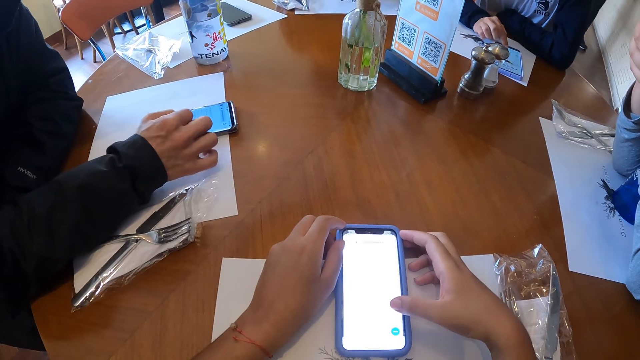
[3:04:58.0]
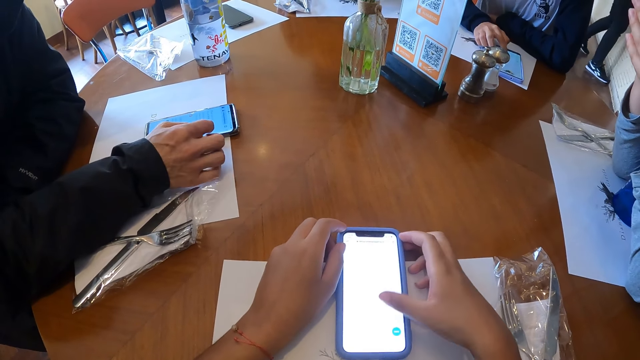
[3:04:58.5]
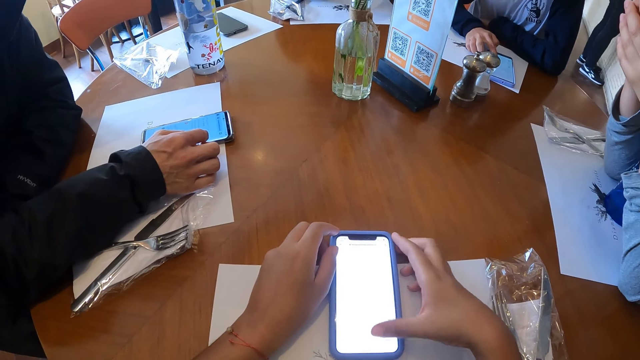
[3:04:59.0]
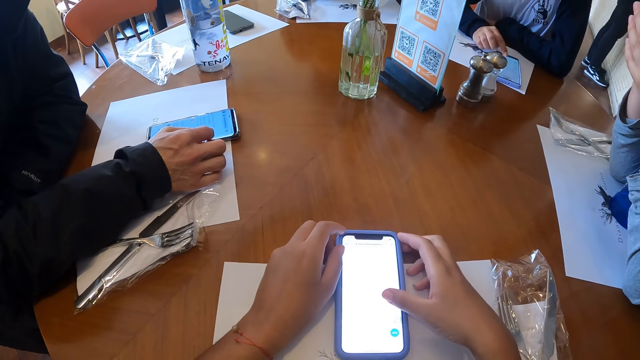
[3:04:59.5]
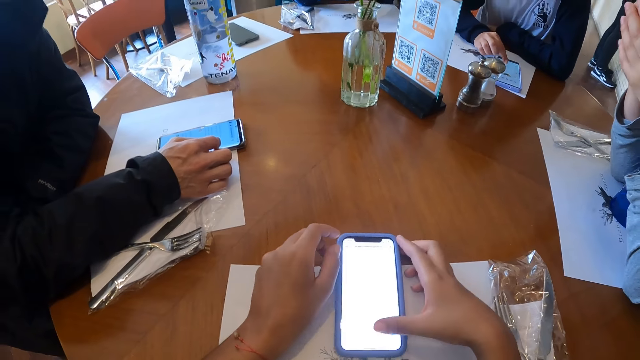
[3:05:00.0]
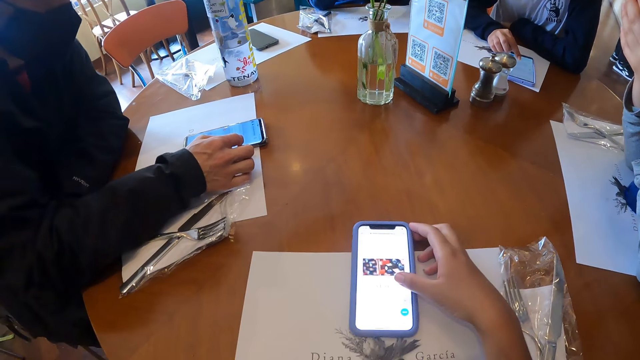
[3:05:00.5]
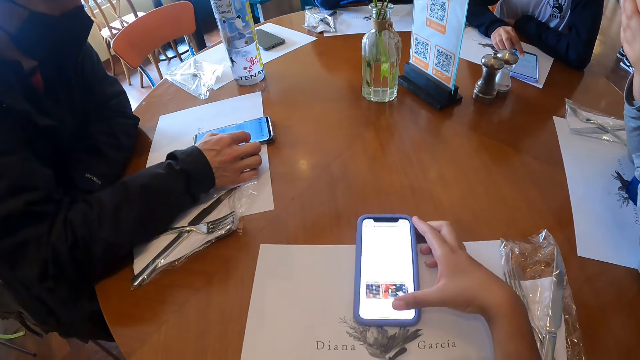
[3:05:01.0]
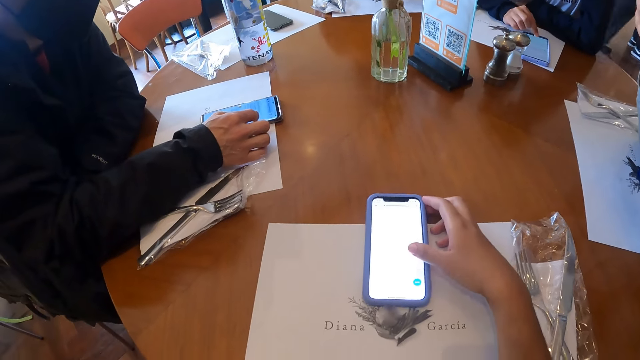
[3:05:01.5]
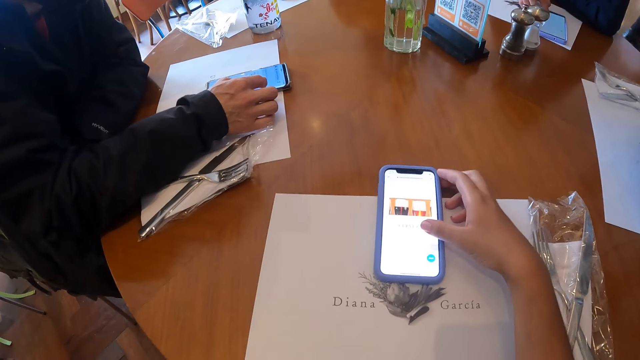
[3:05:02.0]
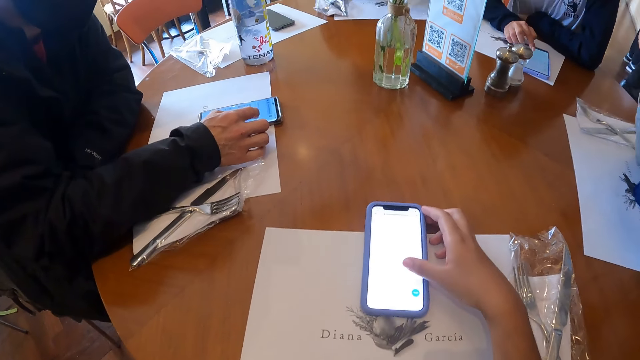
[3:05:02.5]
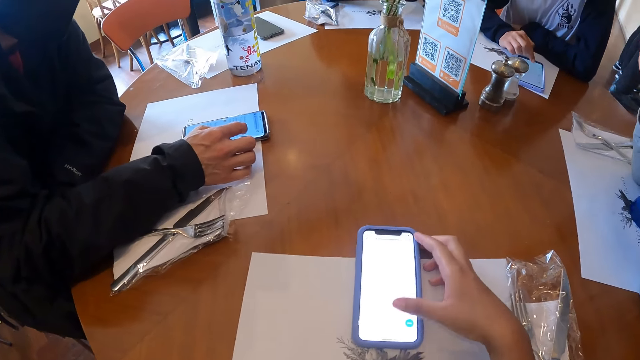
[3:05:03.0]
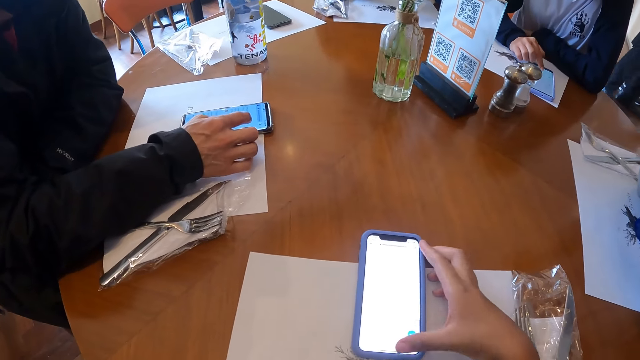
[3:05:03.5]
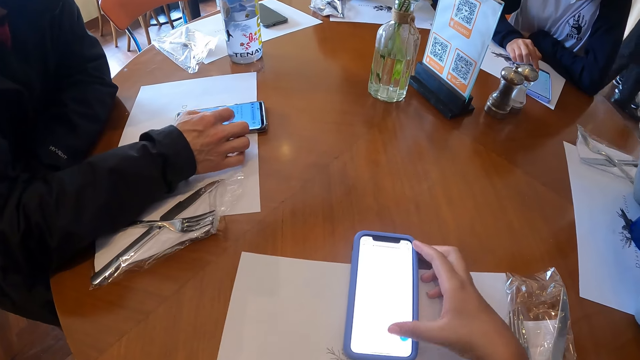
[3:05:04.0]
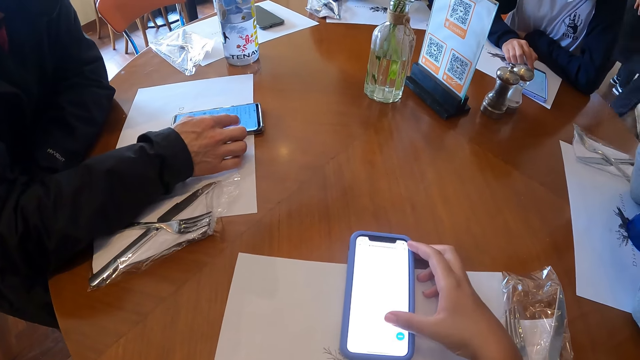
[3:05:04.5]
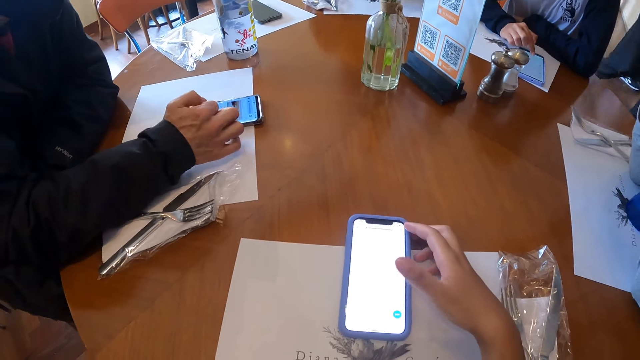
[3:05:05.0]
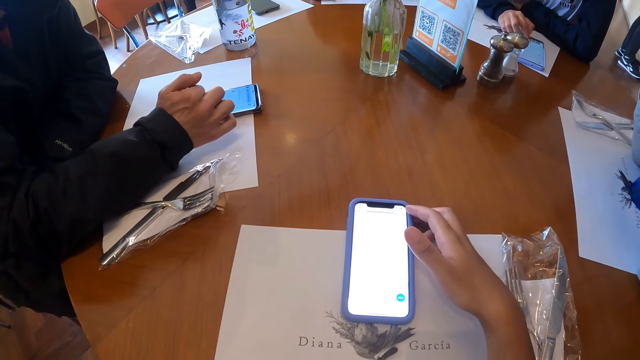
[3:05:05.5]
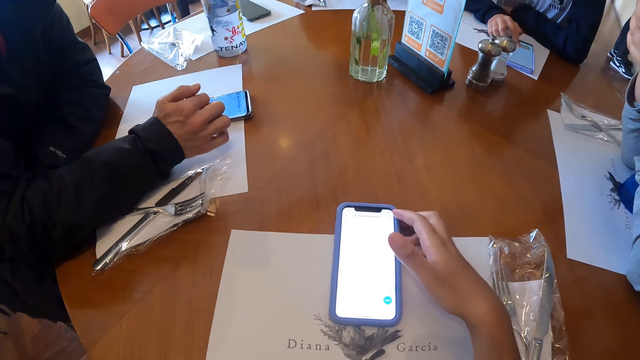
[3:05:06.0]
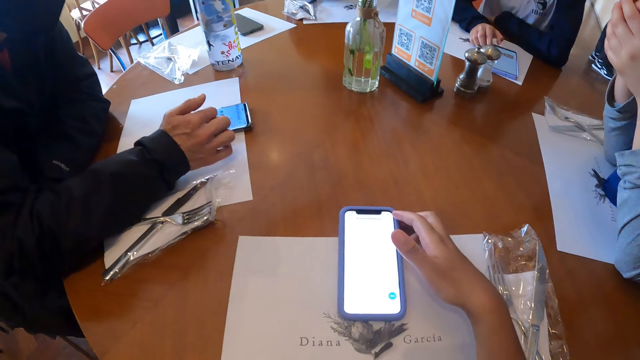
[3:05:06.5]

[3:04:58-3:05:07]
The camera wearer removes her hands from the table. She scrolls through the phone.

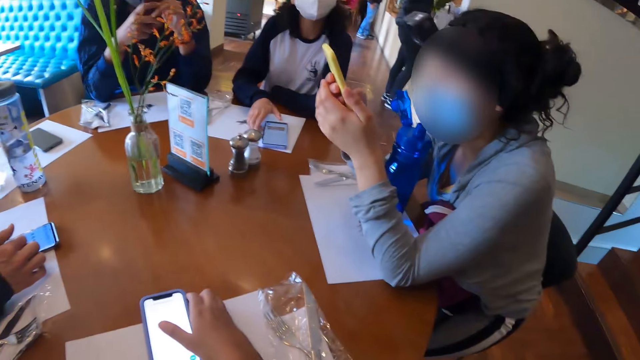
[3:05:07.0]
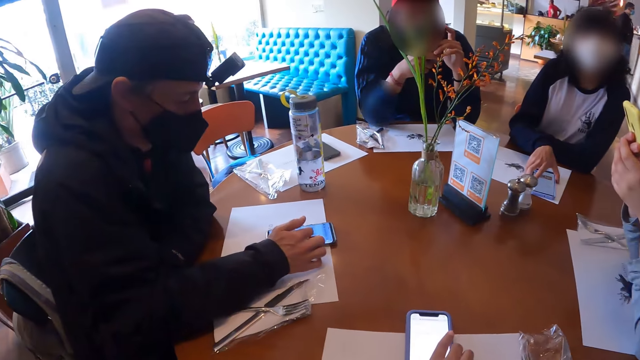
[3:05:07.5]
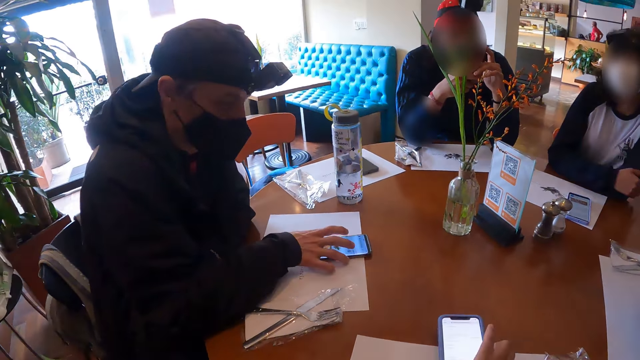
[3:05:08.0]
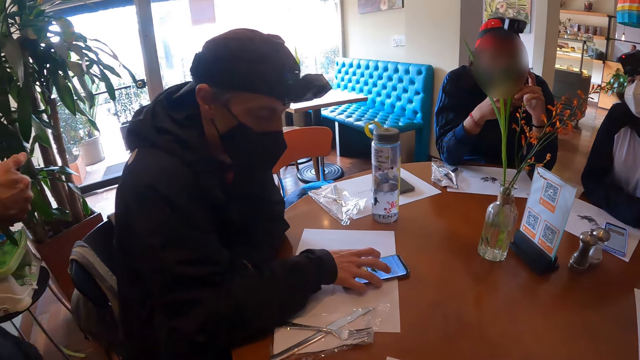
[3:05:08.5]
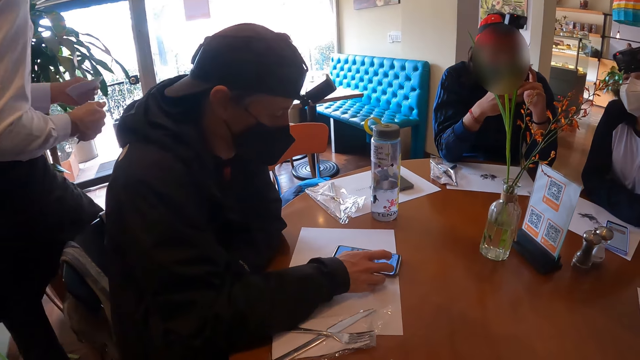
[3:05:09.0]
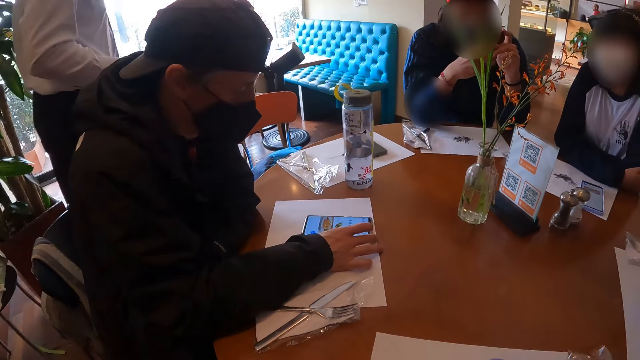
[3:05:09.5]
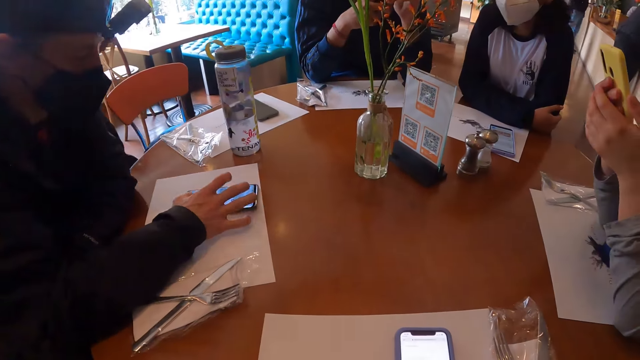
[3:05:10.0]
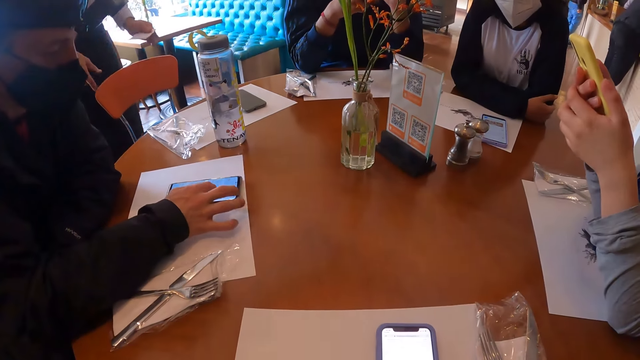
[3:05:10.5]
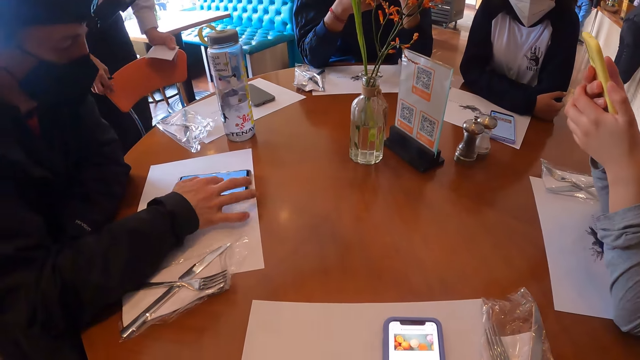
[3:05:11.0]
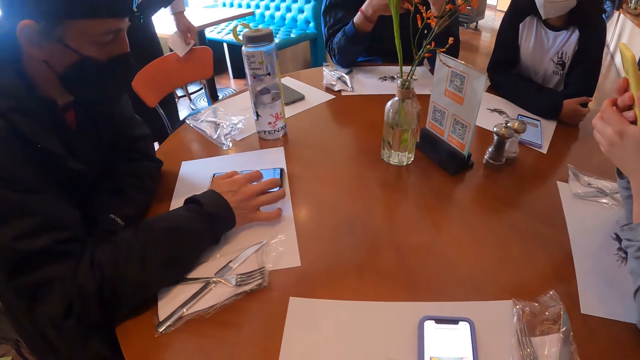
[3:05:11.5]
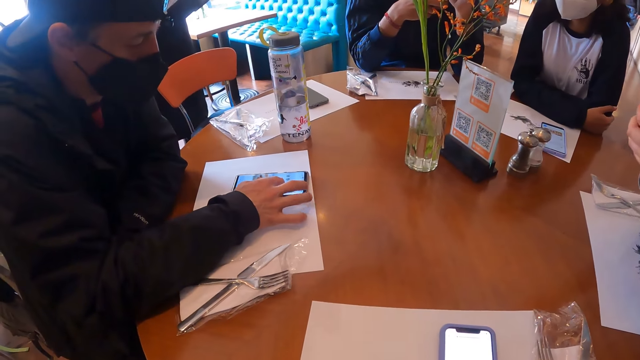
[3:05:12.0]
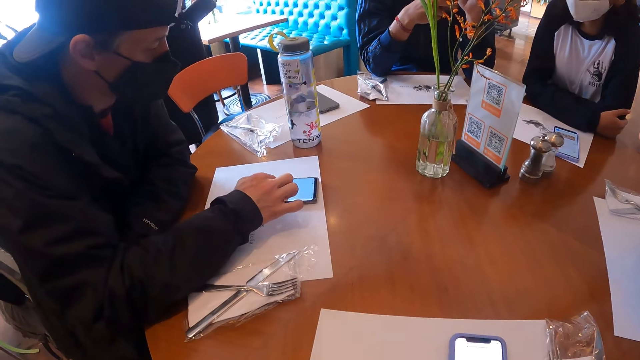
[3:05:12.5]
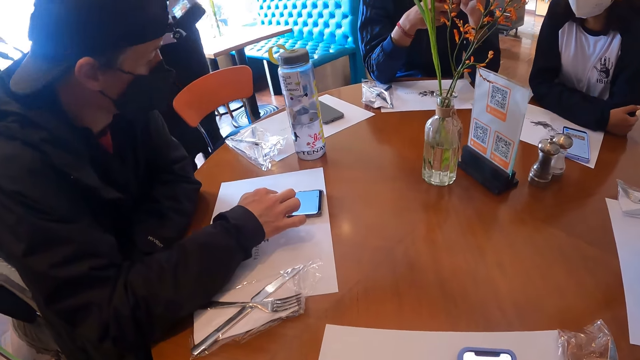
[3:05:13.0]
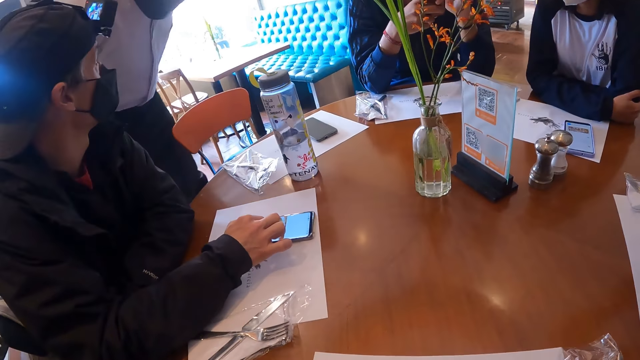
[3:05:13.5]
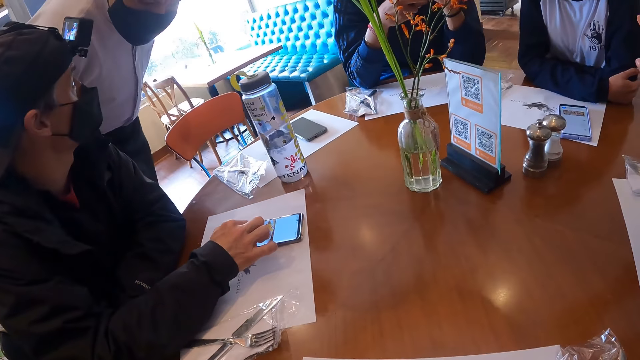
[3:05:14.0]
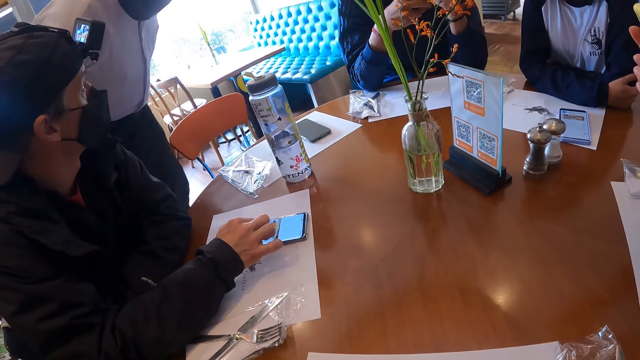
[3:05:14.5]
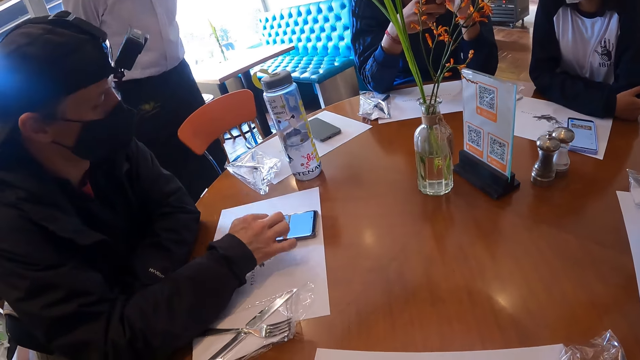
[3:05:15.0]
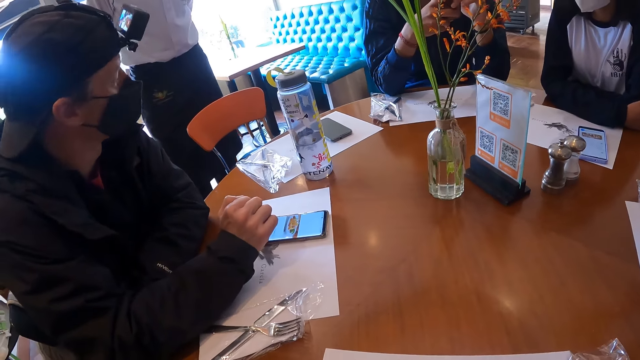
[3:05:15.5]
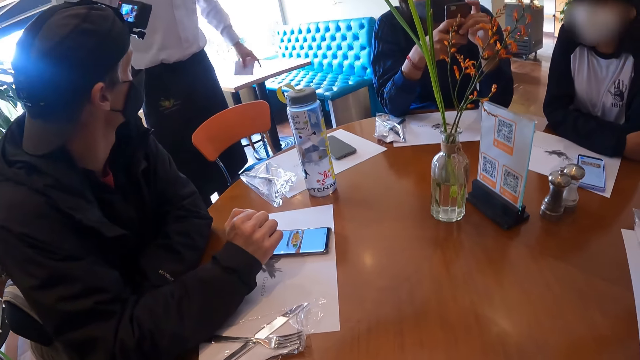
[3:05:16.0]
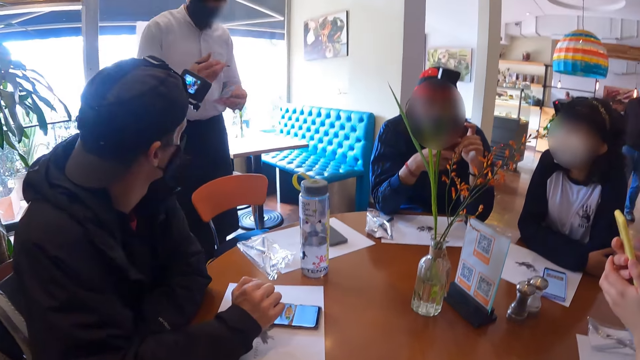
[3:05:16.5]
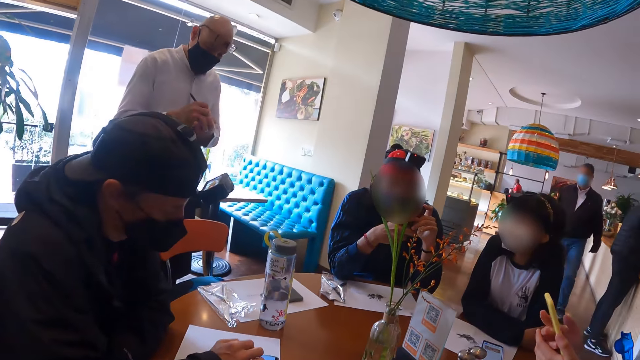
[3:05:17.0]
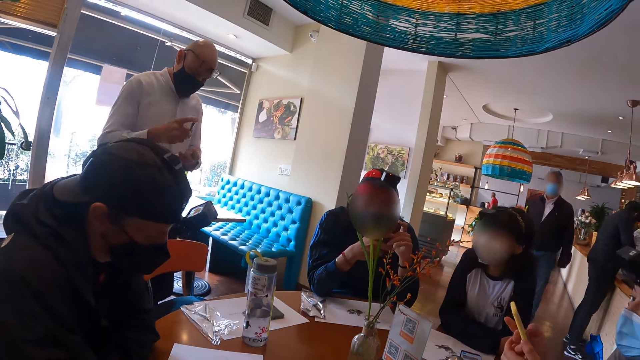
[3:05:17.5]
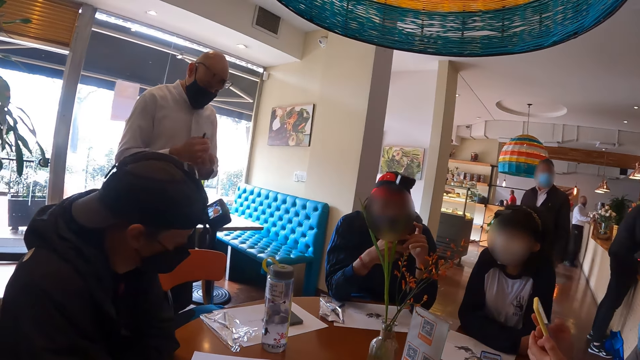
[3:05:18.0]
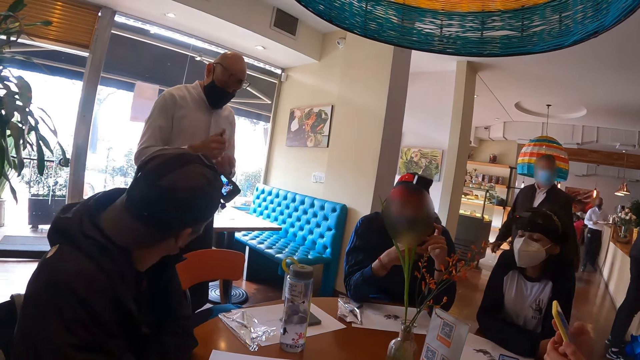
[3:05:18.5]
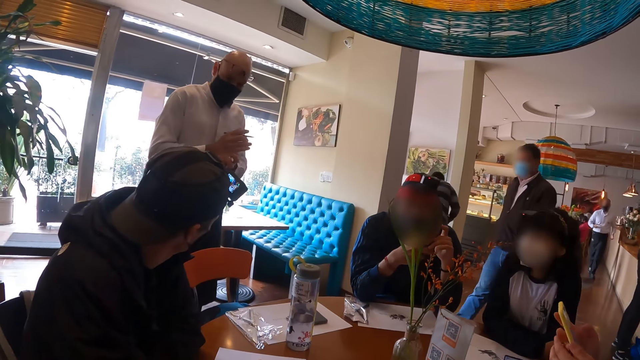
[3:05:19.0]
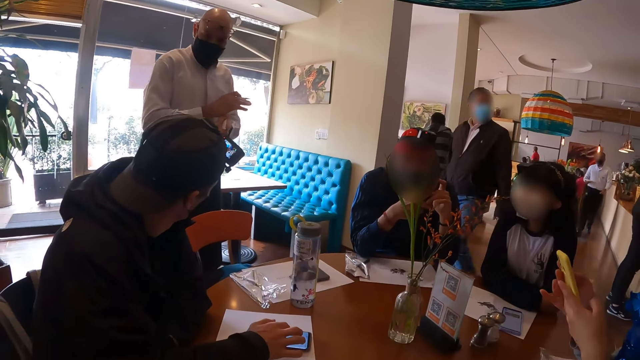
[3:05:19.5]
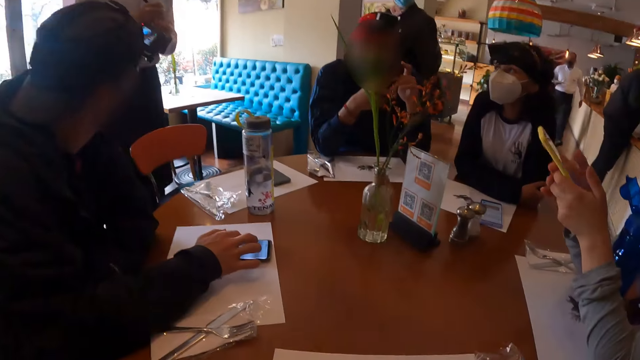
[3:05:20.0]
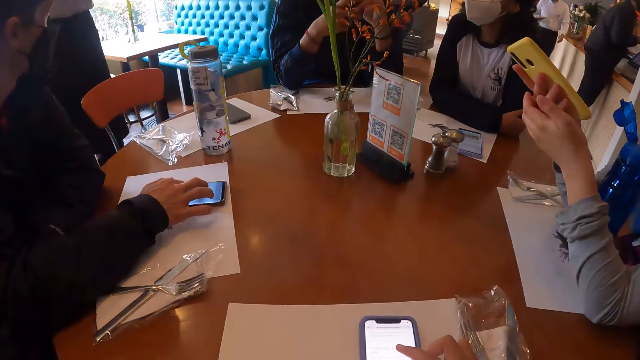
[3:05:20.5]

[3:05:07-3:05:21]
The camera wearer looks around across the dining table. A man moves the phone on the table with his right hand. The man operates the phone on the table with his right hand. A waiter places both hands on the chair. The waiter interacts with another man. The camera wearer looks across to the waiter. The first man talks to the waiter. The waiter presses the top of the pen in his right hand with his right hand. The waiter writes on his book. The first man operates the phone on the table with his right hand.
